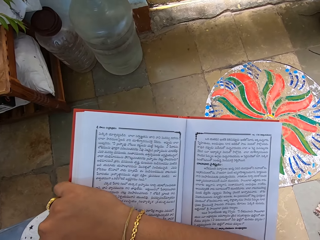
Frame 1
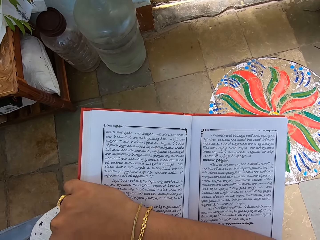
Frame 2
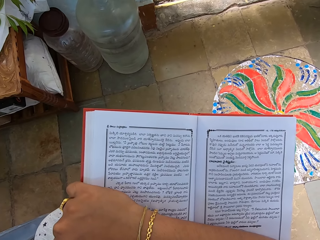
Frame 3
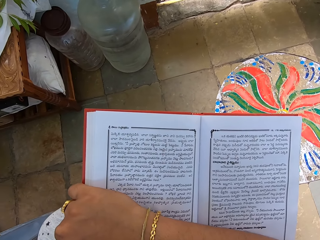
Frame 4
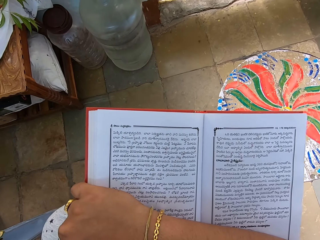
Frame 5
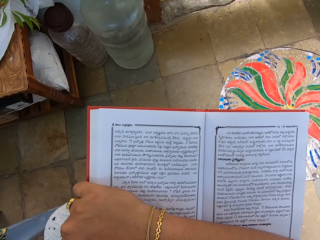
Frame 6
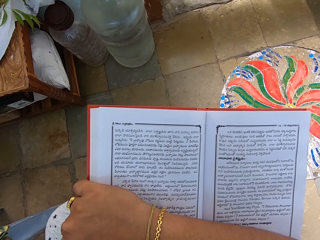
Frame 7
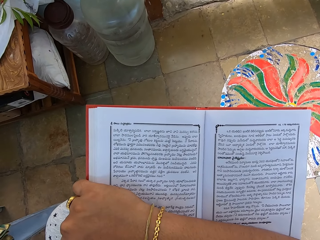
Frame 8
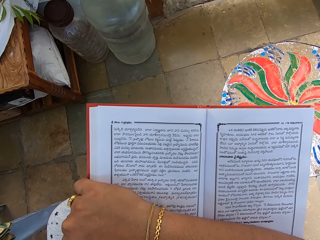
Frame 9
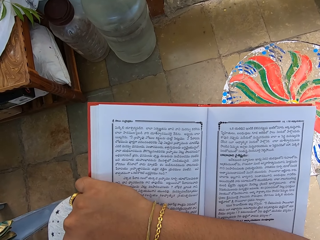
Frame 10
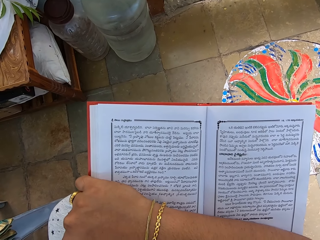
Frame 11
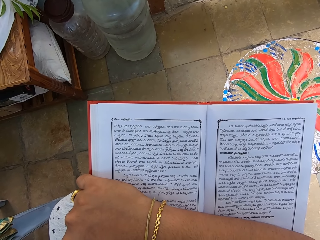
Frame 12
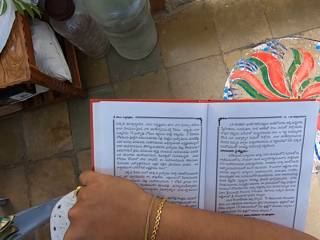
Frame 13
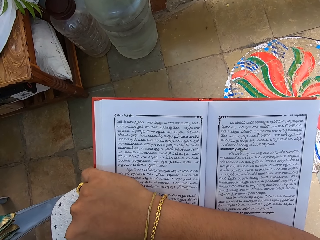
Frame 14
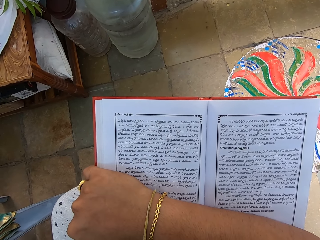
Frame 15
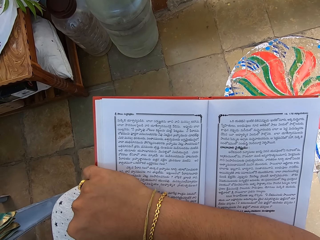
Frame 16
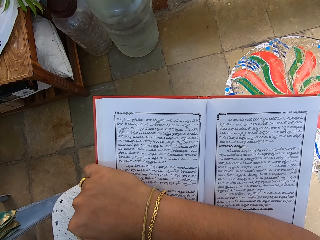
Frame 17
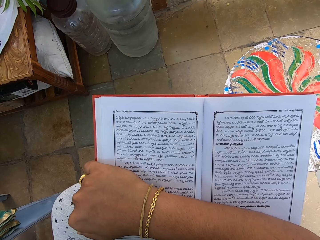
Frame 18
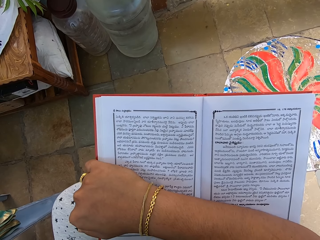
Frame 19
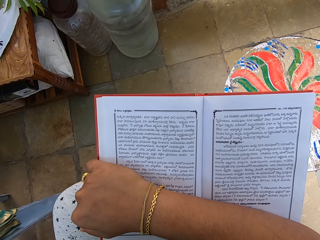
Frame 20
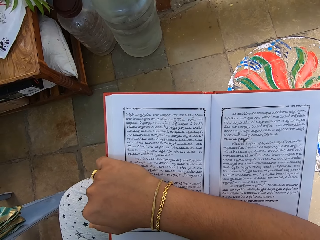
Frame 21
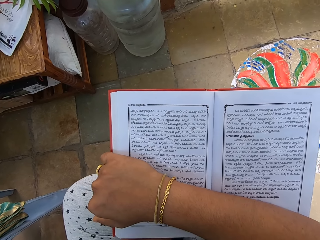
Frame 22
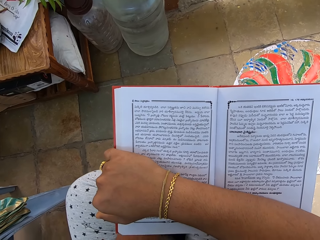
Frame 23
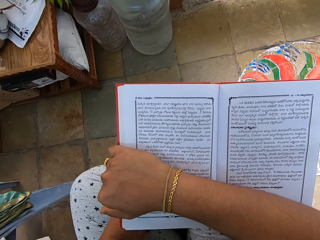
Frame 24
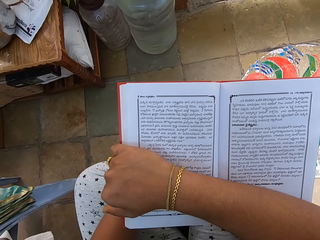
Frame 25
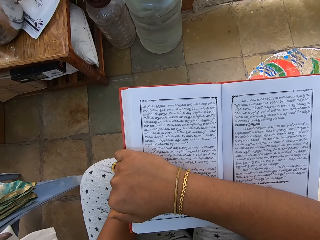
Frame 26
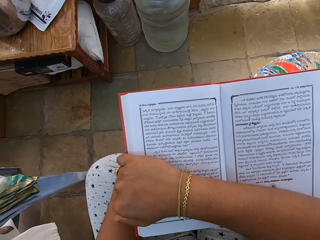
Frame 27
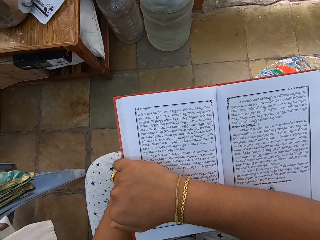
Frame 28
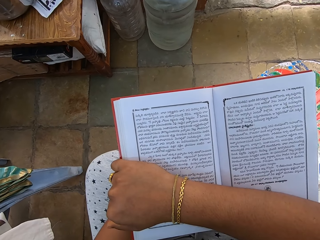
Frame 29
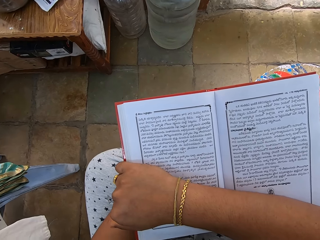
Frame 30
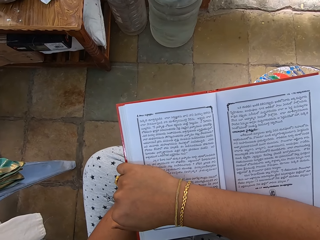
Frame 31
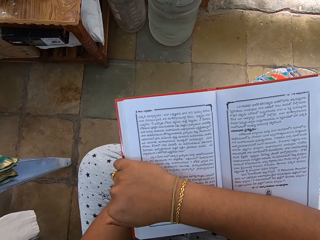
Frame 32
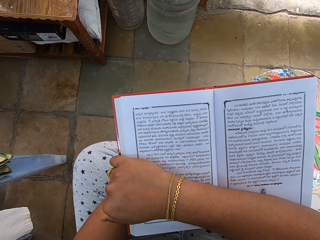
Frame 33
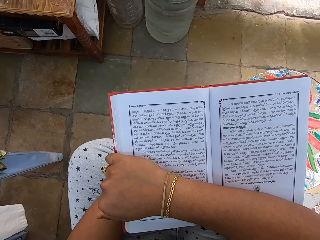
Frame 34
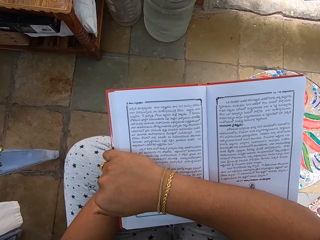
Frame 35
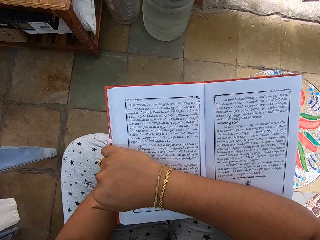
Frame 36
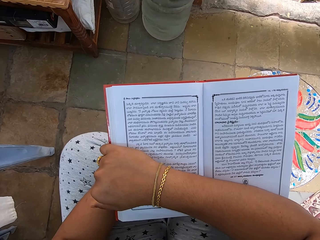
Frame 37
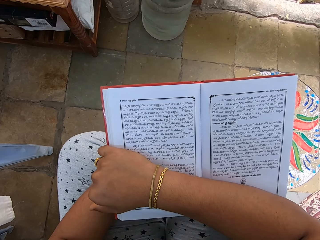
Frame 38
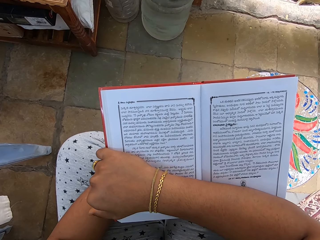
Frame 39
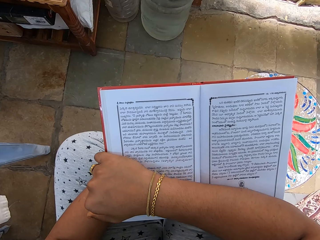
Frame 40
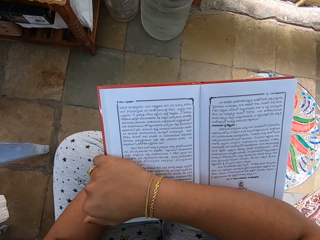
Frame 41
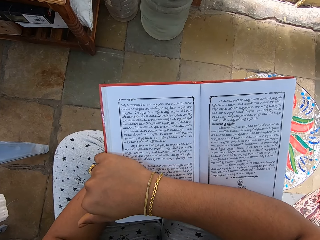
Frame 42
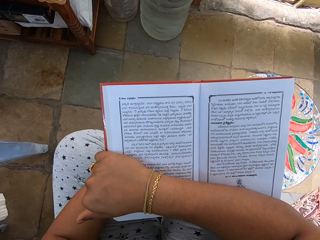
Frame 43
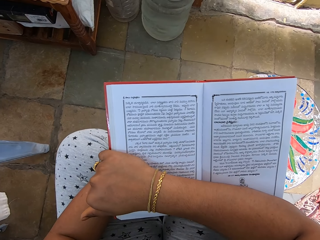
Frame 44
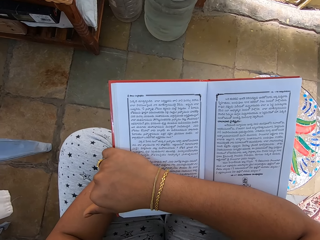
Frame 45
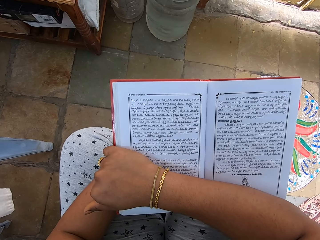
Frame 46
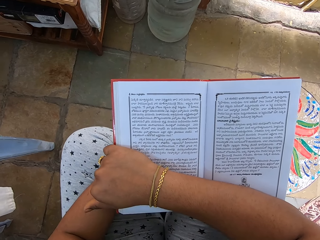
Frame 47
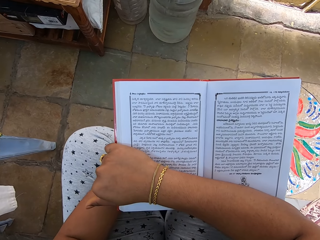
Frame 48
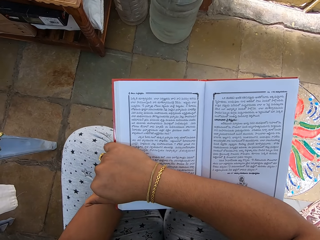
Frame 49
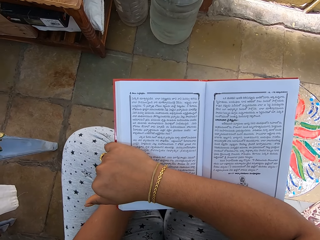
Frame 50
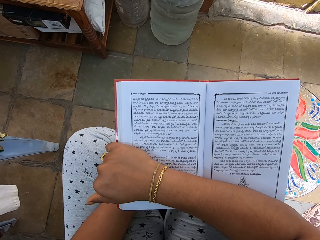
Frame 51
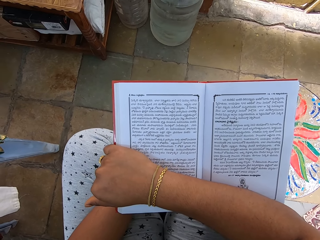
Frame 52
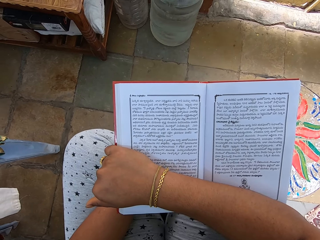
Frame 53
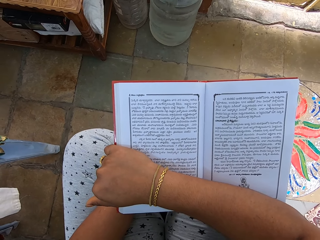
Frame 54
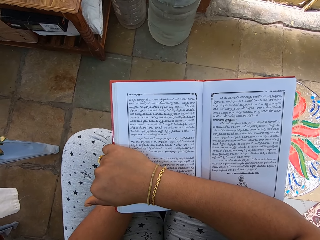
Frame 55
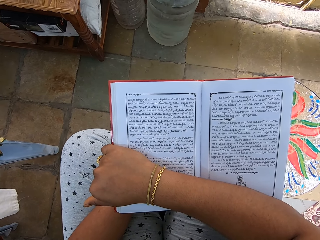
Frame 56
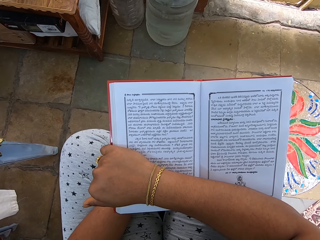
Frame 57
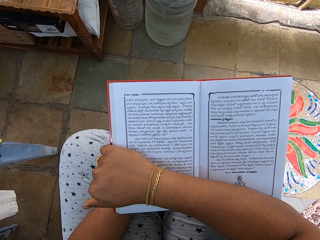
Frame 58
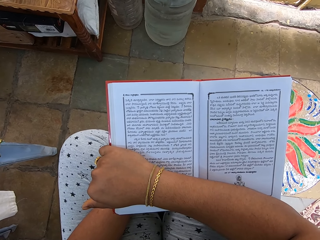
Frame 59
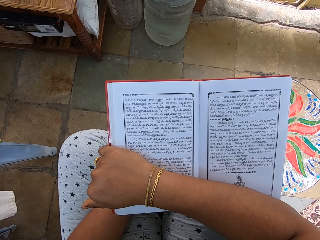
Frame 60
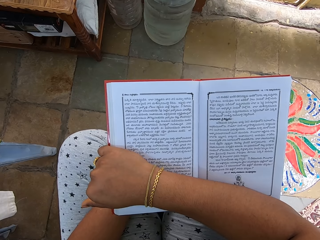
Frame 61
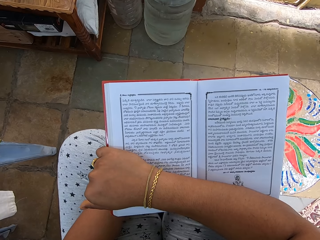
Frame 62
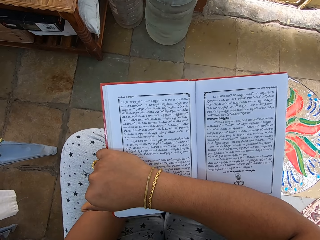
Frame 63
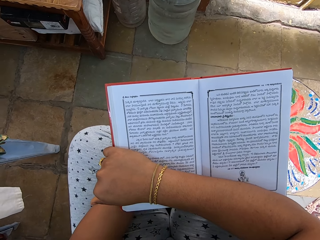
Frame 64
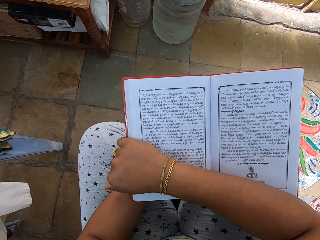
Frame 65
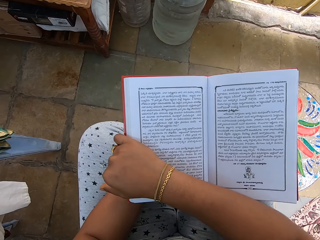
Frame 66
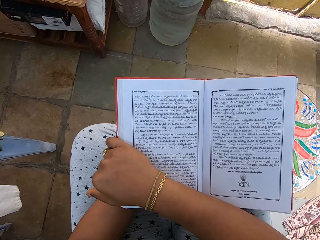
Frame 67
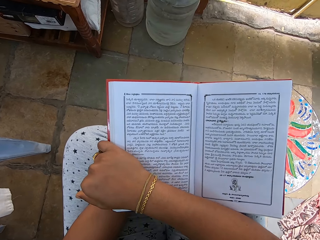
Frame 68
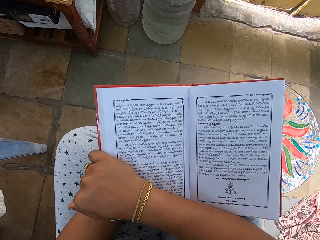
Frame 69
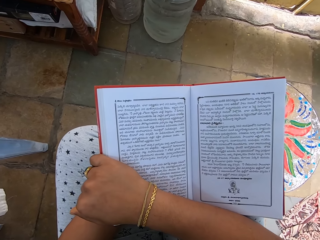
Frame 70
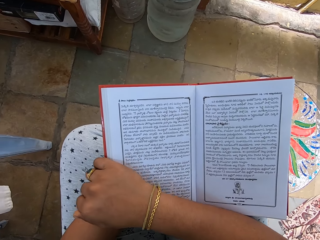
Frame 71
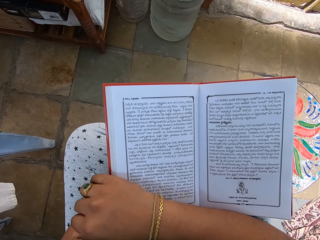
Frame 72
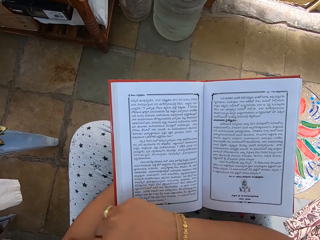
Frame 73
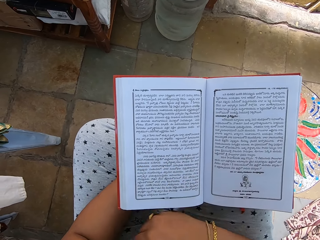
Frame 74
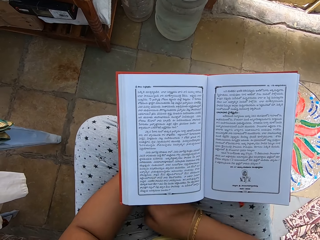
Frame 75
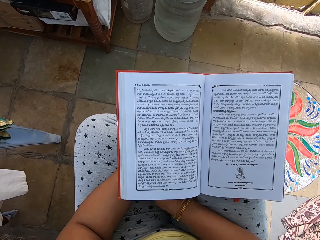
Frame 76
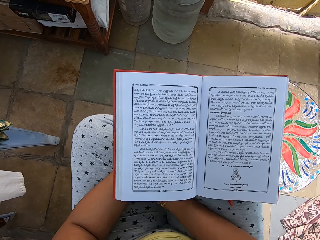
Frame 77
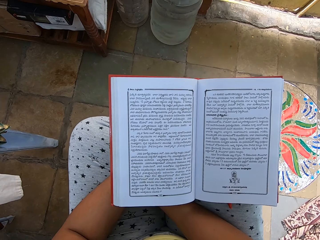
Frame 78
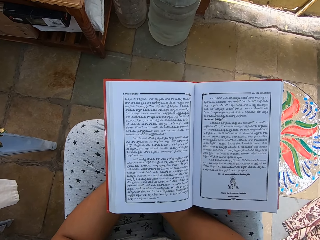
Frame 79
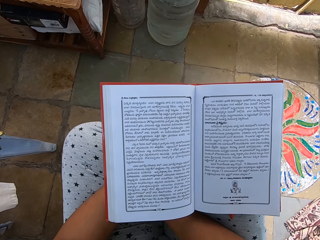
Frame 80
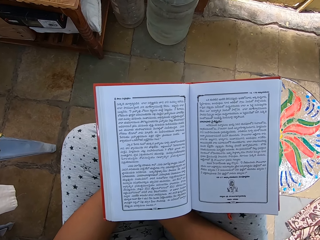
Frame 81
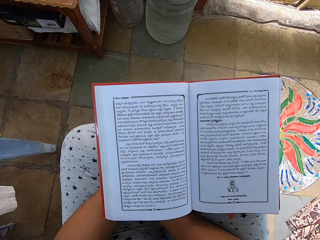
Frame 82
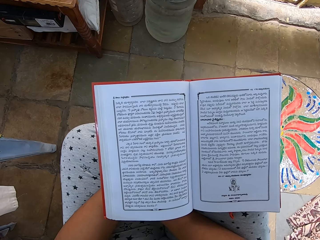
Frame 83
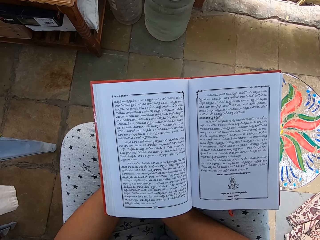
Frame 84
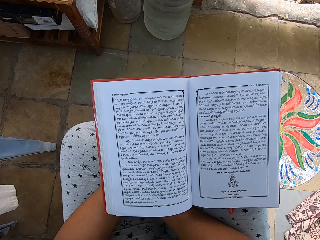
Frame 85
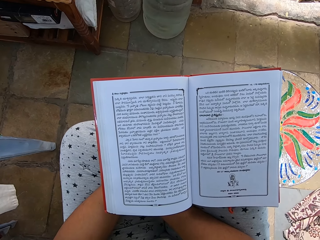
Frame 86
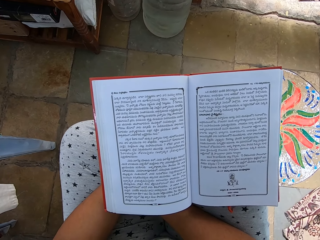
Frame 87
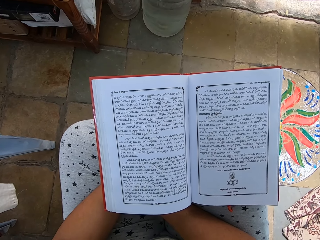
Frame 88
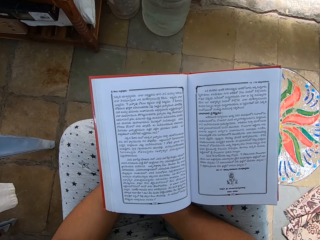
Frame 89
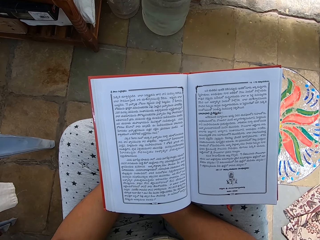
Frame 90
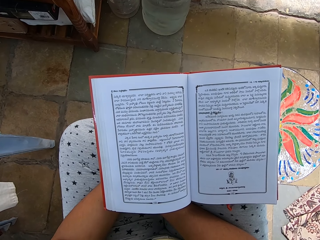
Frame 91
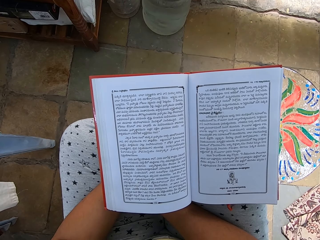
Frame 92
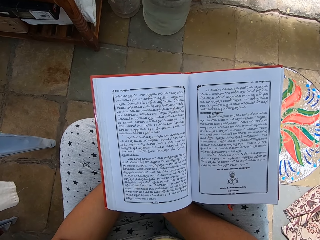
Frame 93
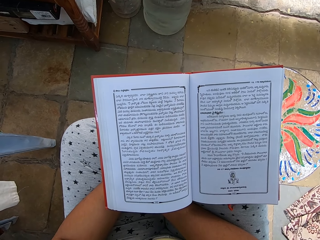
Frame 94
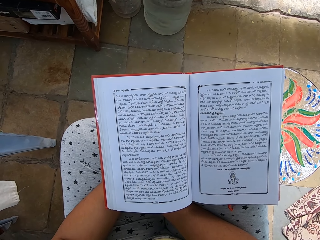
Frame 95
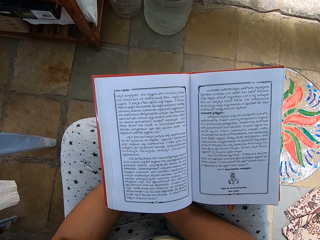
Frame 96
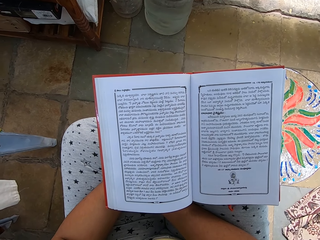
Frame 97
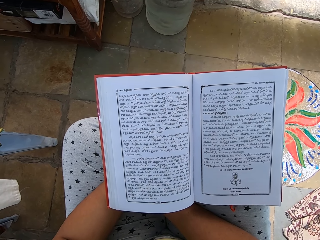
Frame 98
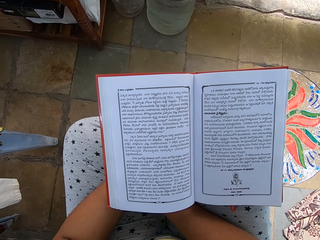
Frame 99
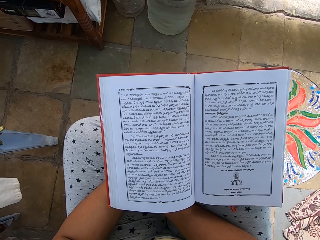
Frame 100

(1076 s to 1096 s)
The camera wearer reads the book. She removes her right hand from the book. She puts her right hand under the book.
